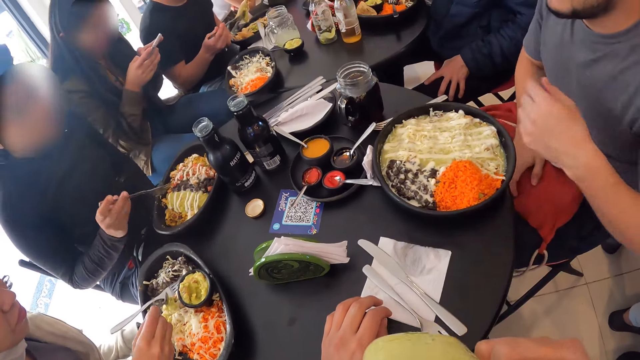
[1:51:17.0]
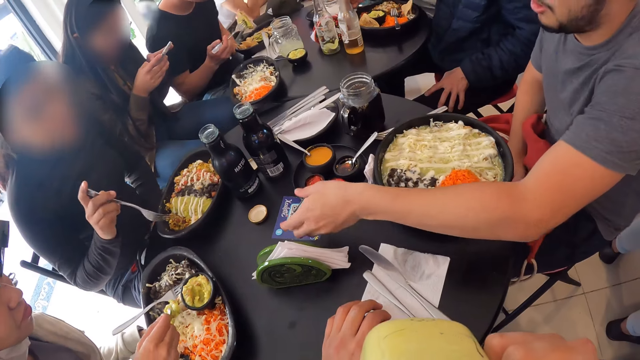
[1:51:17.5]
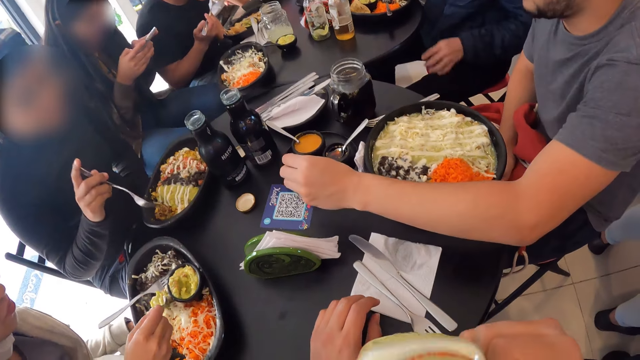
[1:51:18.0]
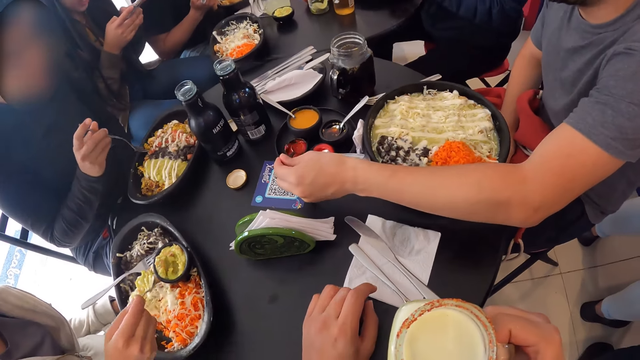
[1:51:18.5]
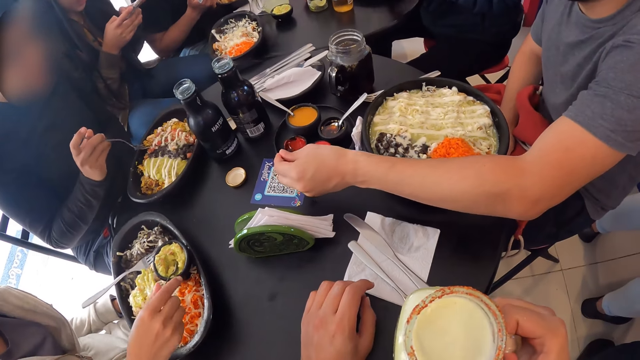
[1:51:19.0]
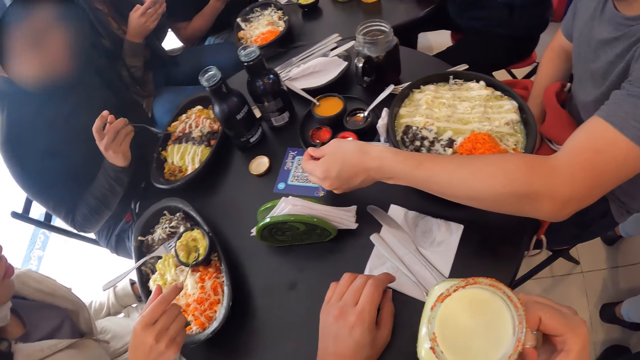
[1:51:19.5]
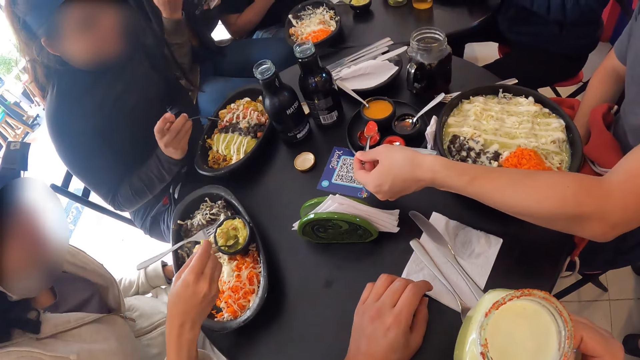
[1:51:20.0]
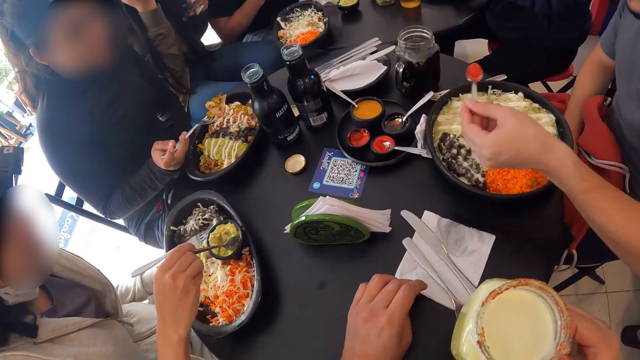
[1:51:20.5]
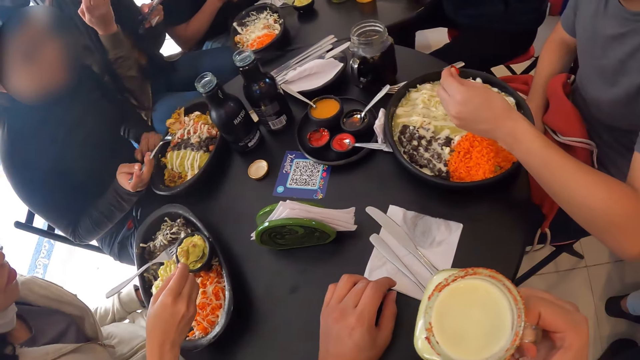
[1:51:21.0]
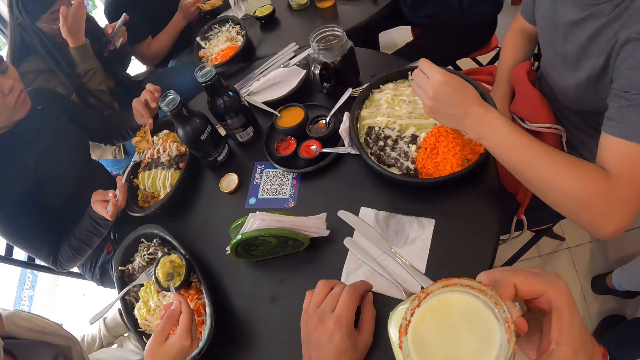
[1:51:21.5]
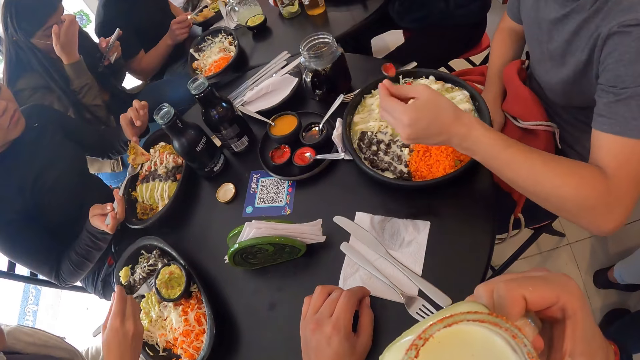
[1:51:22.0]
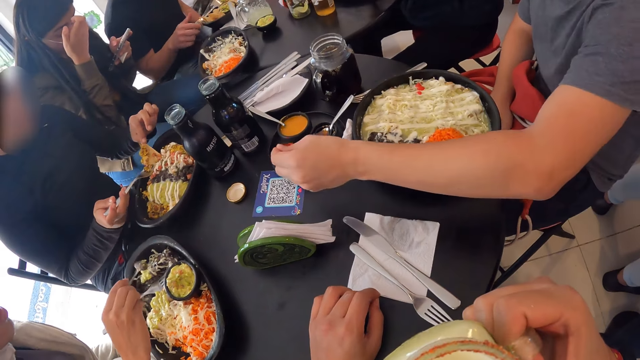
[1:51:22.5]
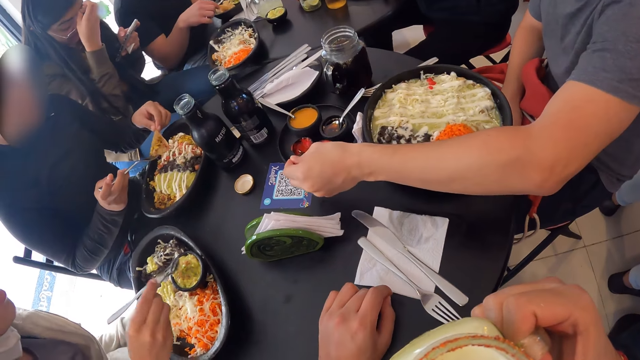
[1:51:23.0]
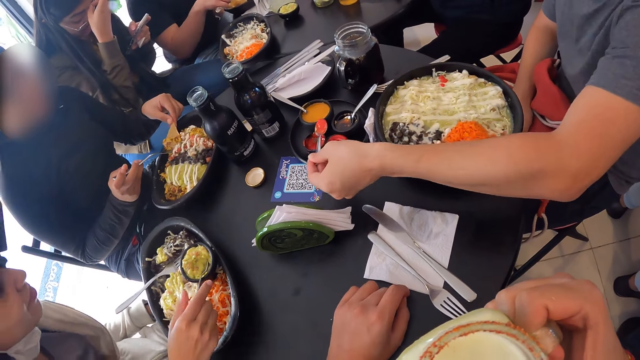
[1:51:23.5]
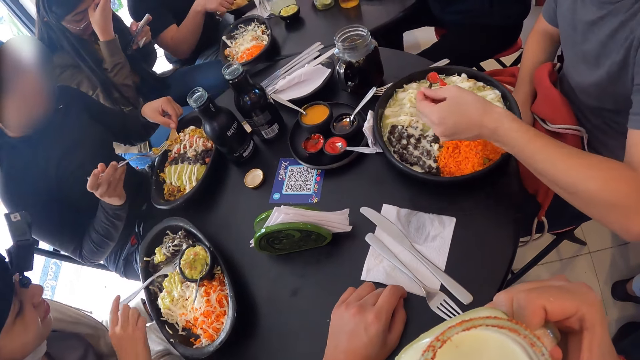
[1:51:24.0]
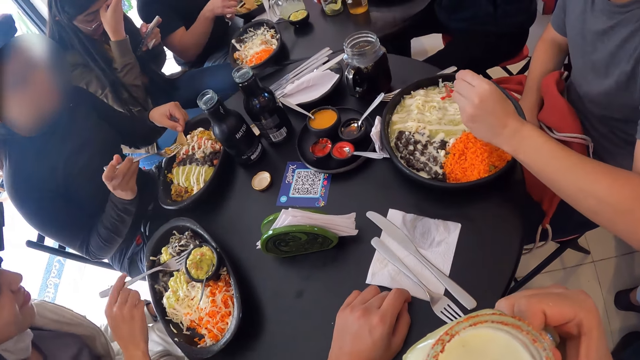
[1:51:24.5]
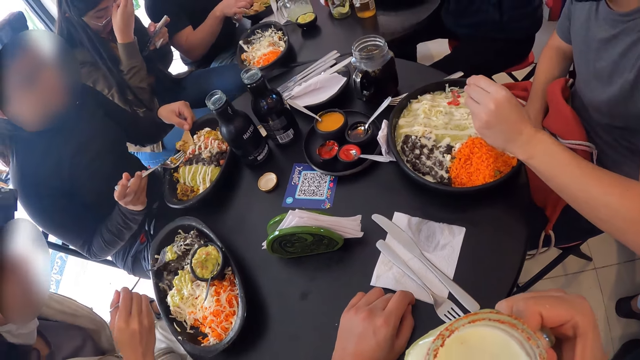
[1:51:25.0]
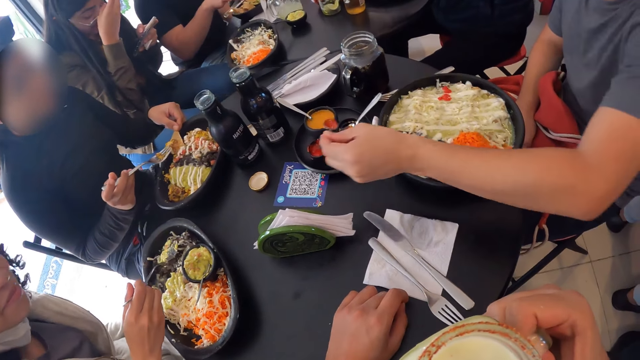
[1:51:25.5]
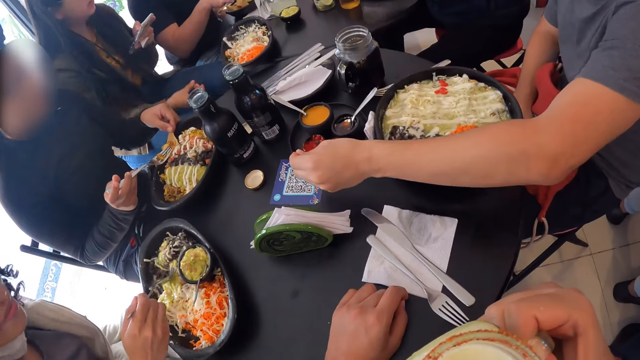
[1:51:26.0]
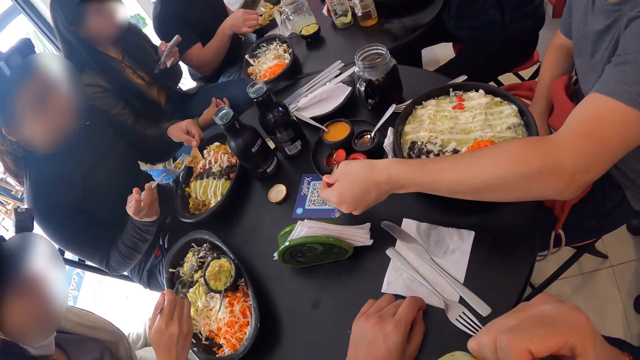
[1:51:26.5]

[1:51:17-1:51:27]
The camera wearer drinks from the cup. A man eats food. Another man eats food. A third man eats food. The camera wearer drinks from the cup.

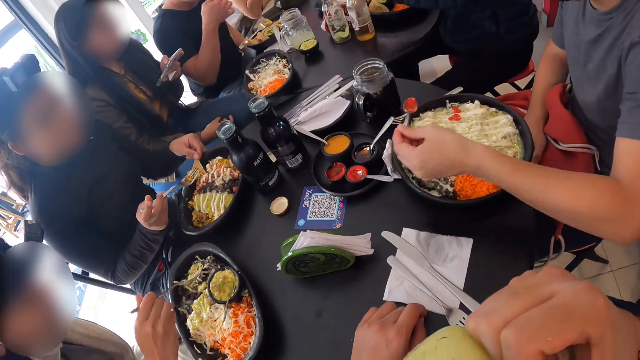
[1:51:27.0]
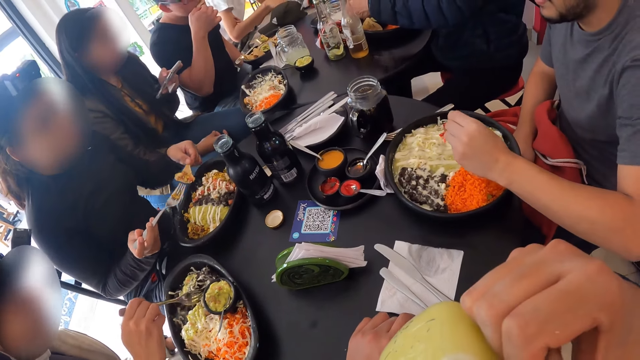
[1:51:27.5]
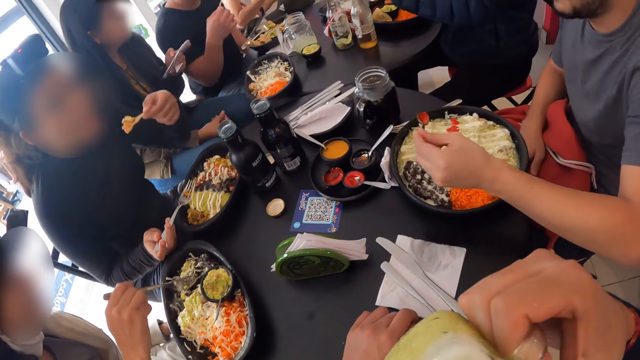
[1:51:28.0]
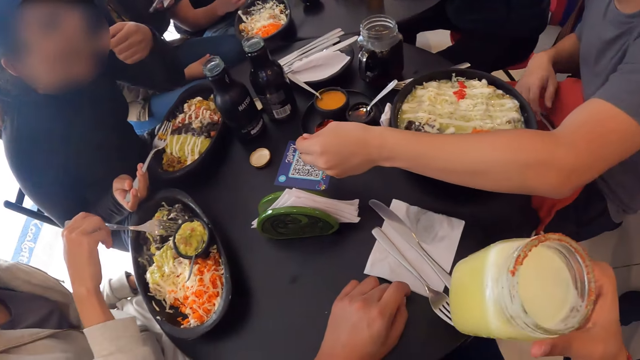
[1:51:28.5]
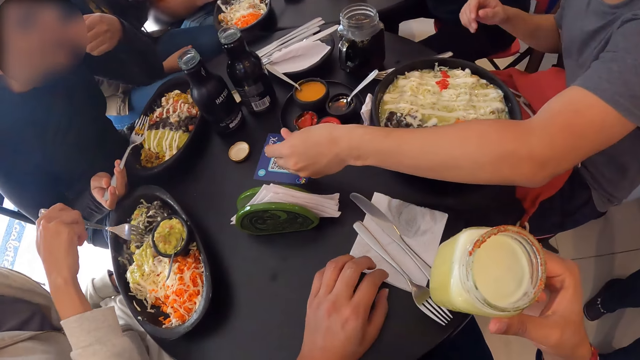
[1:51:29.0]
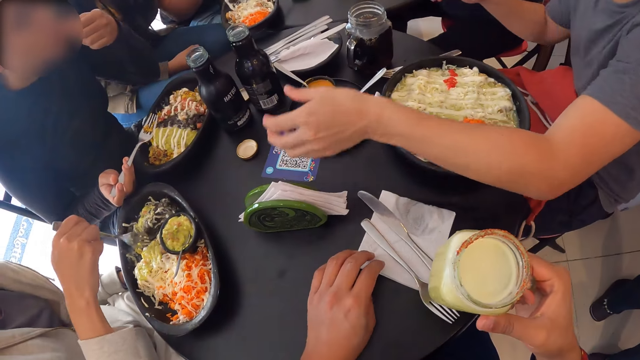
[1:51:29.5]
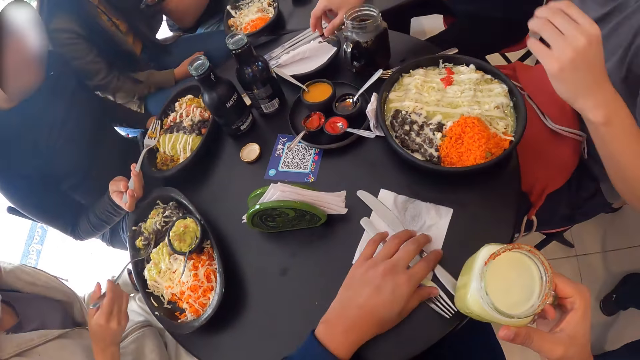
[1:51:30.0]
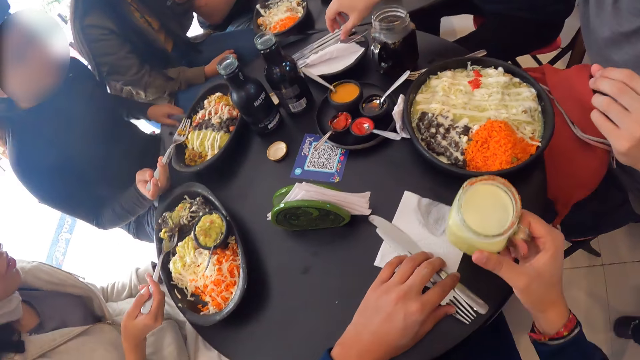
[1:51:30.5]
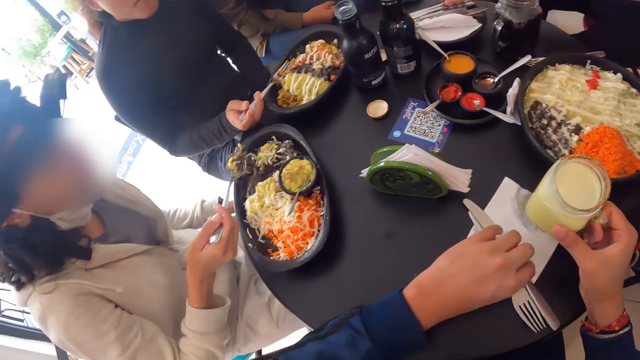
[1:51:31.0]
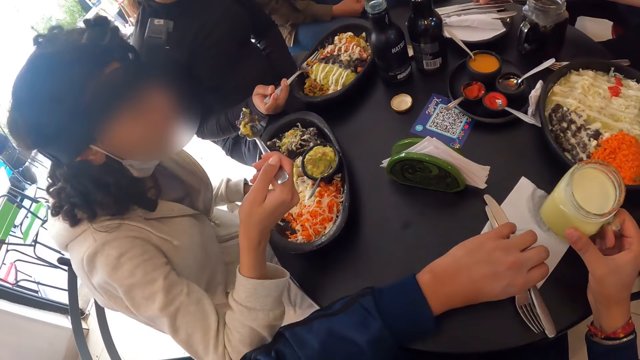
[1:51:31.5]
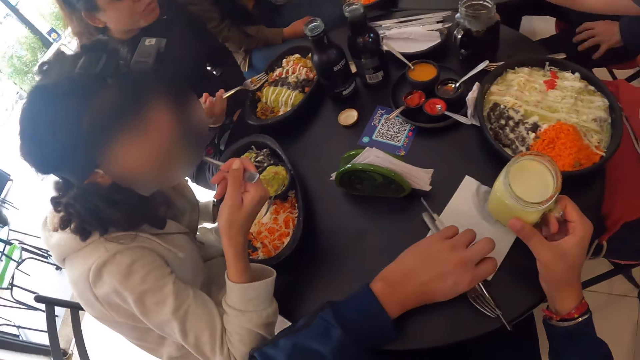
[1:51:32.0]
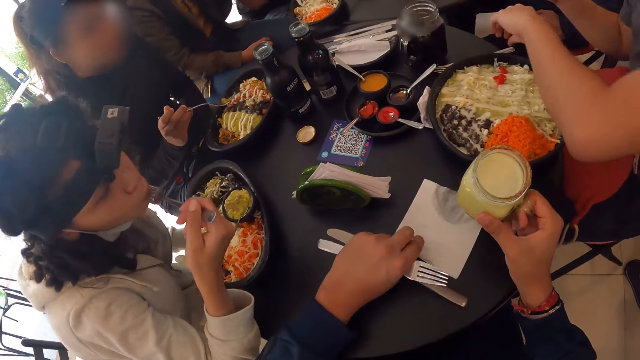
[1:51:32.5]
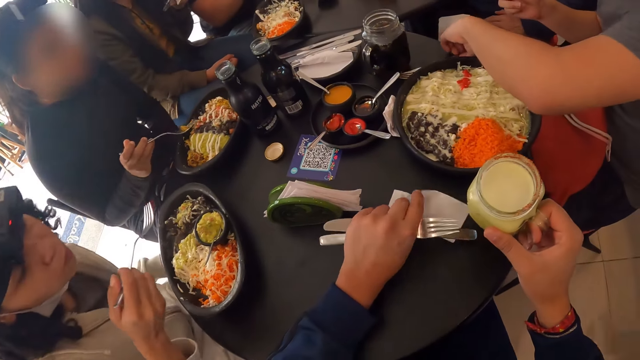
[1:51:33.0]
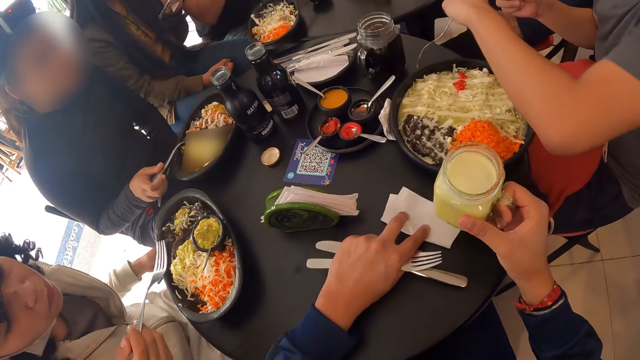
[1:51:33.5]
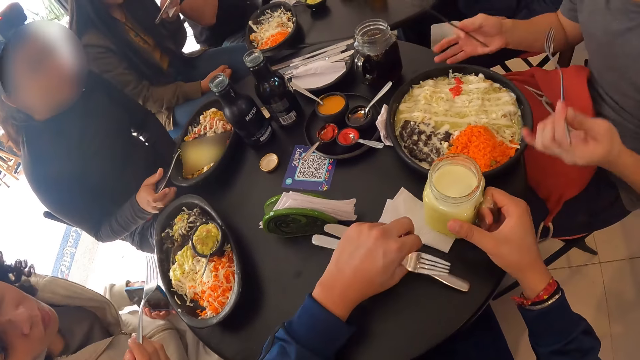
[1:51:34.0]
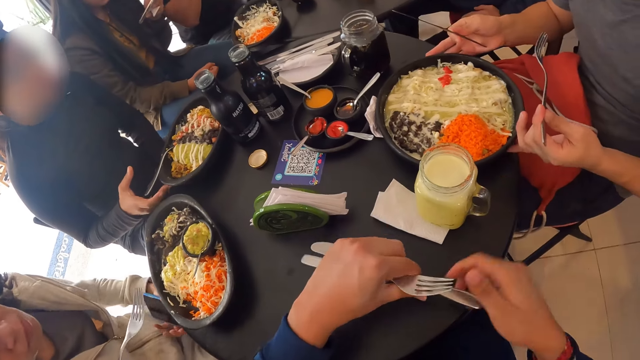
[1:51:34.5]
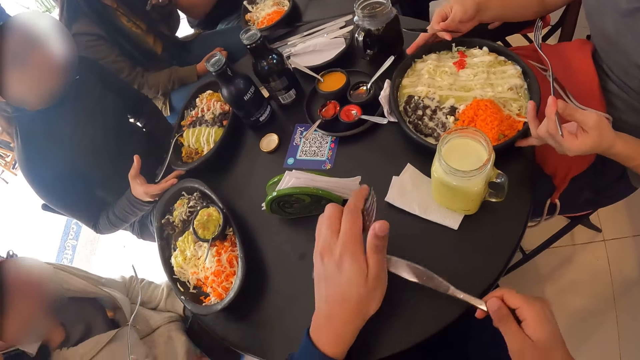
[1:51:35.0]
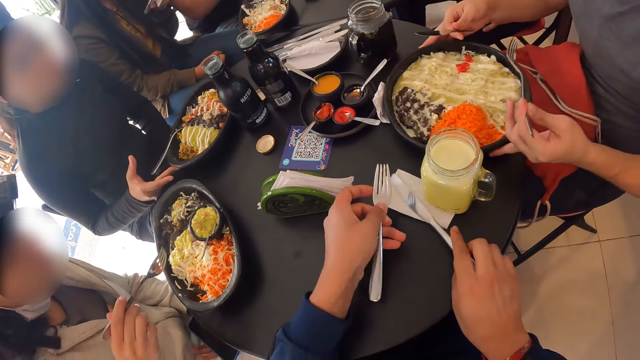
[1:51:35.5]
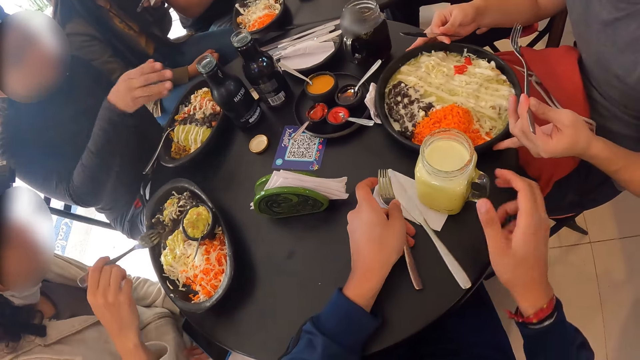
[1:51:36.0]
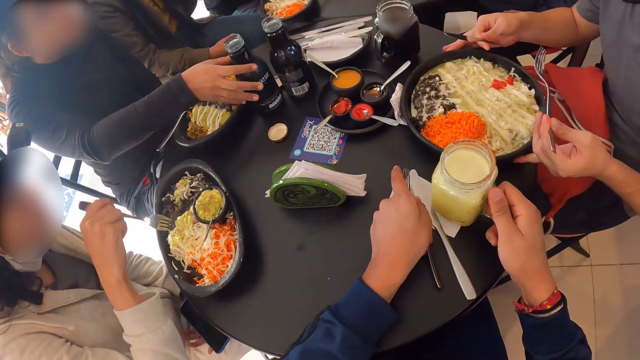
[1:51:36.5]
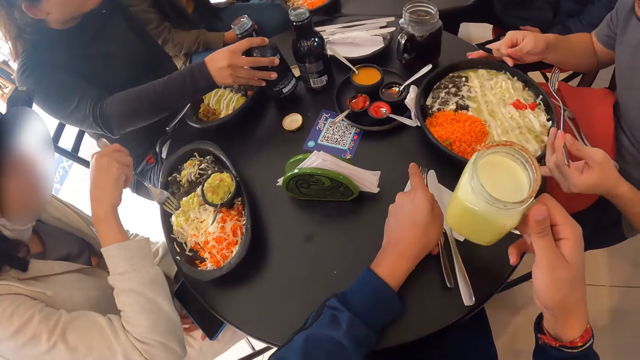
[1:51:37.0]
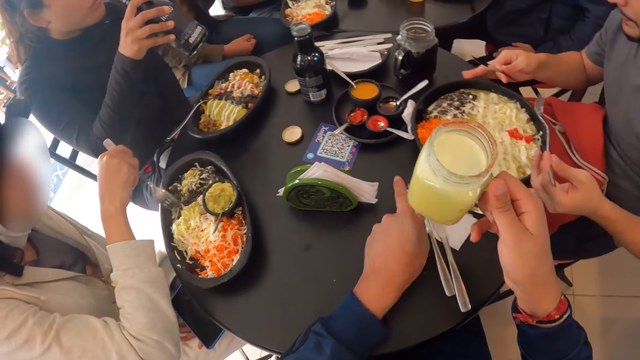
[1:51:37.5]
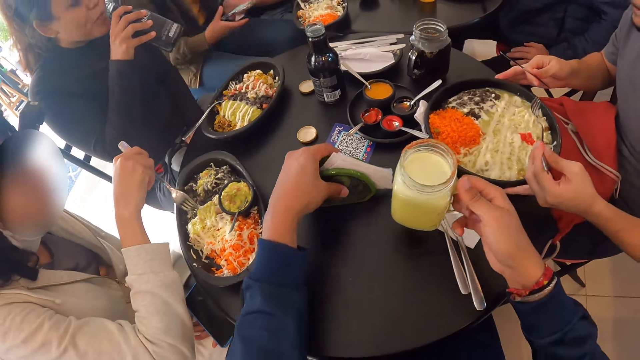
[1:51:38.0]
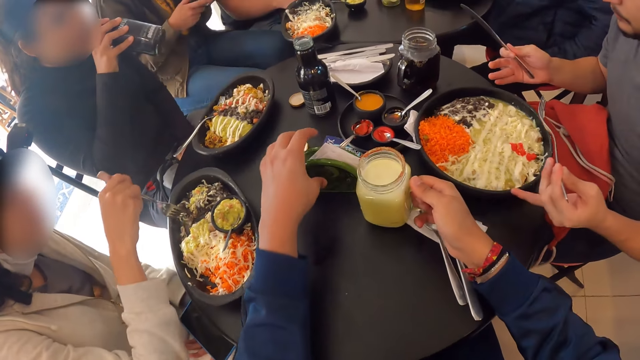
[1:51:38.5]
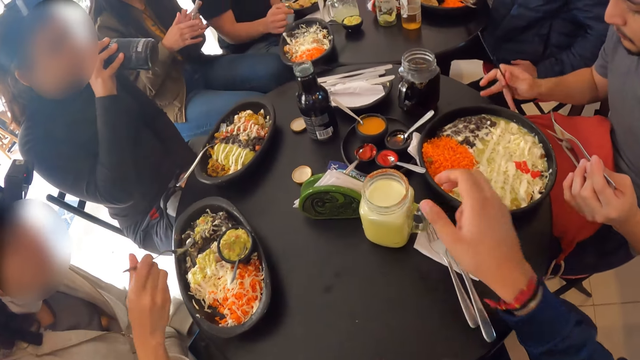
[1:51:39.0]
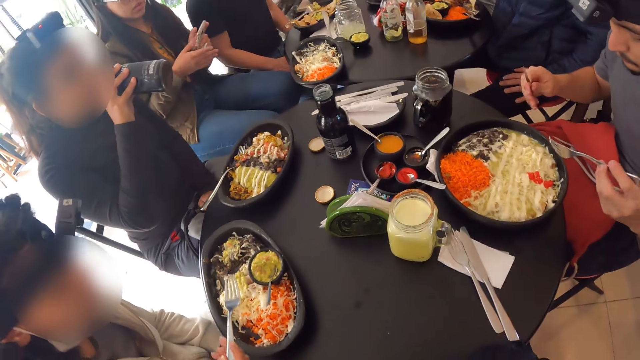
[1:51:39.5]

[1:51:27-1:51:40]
The camera wearer moves the fork and the knife on the serviette with his left hand. He picks up the fork and the knife from the serviette with his left hand. He puts the cup in his right hand on the serviette on the table. He lifts the cup from the serviette on the table with his right hand. He folds the serviette on the table with his left hand. He moves the serviette. He puts the cup in his right hand on the serviette on the table. He takes the knife from his left hand with his right hand. He keeps the knife in his right hand on the serviette. A man drinks the soda. The camera wearer moves the mug on the table.
